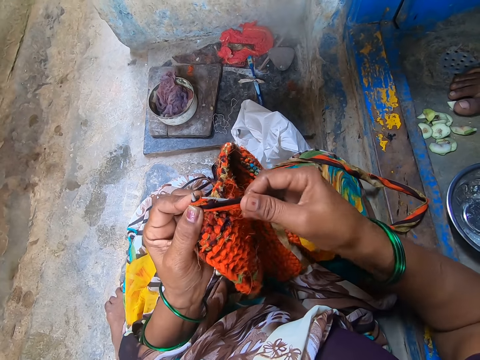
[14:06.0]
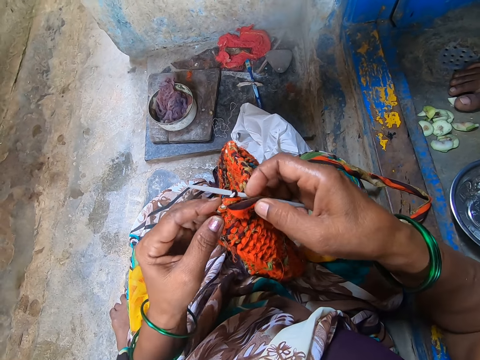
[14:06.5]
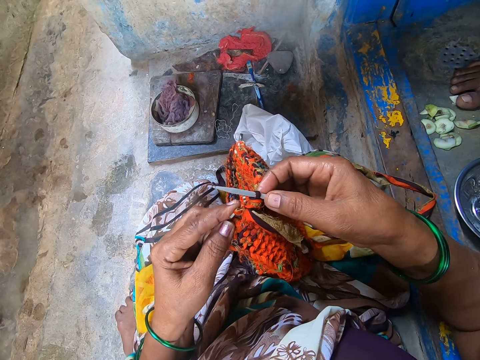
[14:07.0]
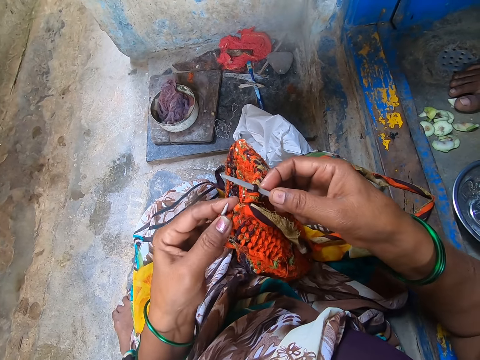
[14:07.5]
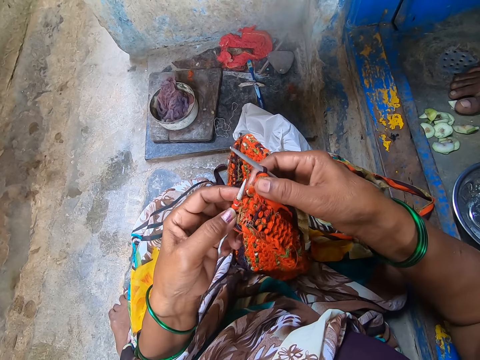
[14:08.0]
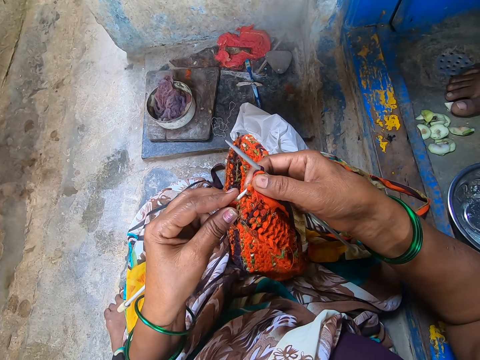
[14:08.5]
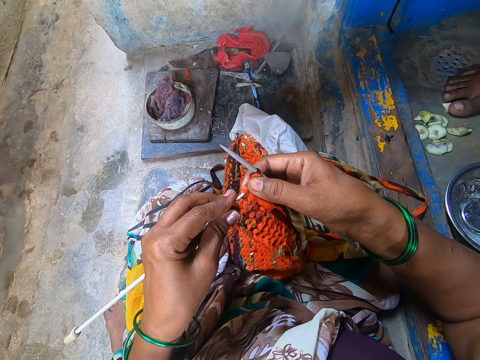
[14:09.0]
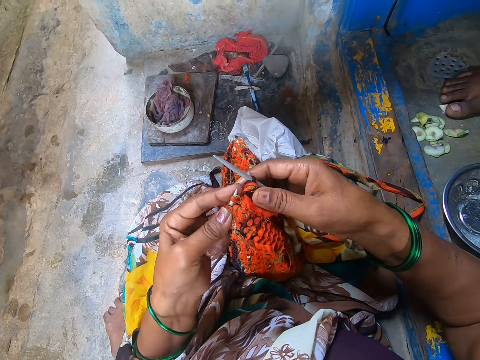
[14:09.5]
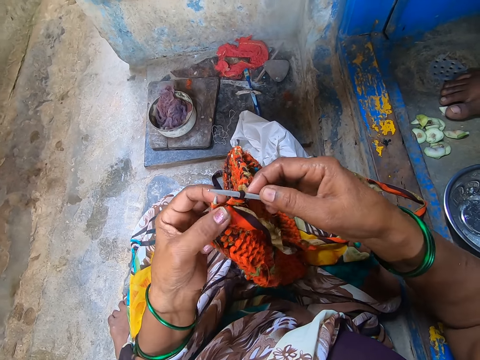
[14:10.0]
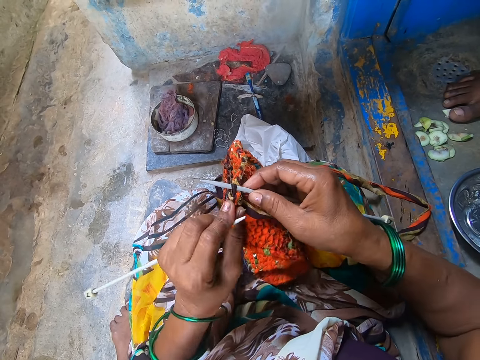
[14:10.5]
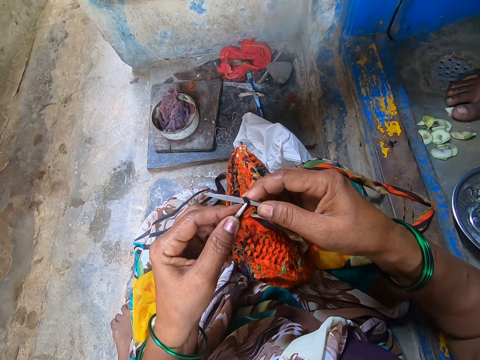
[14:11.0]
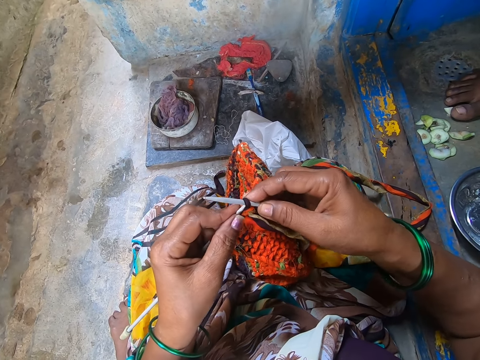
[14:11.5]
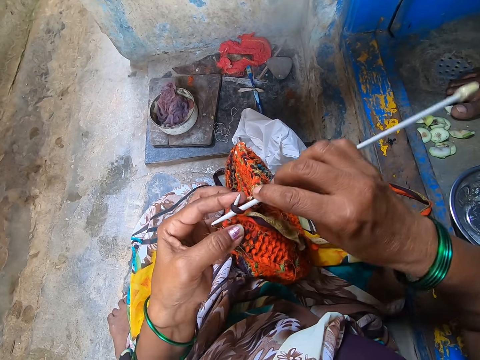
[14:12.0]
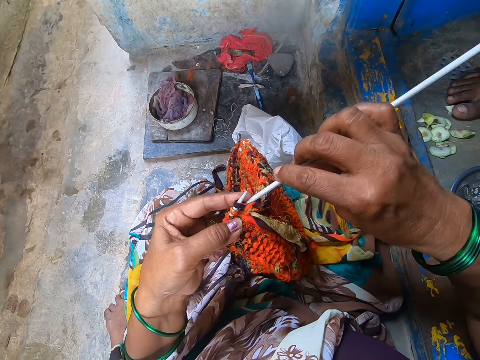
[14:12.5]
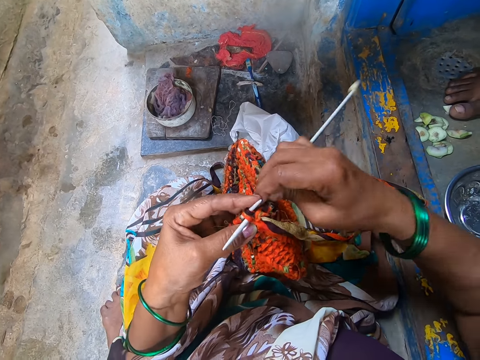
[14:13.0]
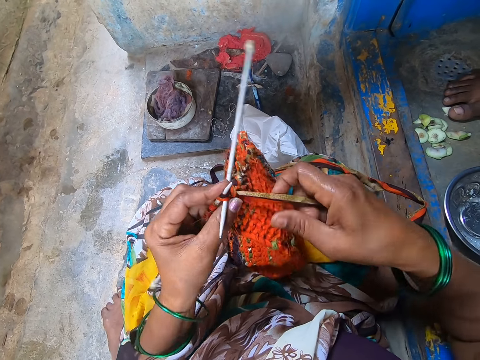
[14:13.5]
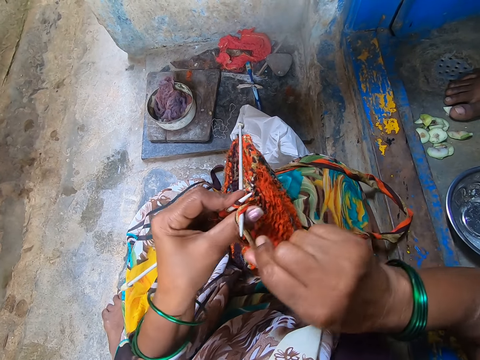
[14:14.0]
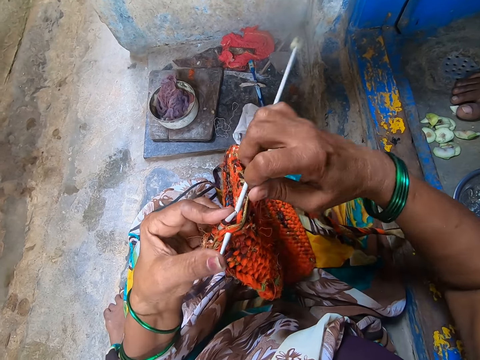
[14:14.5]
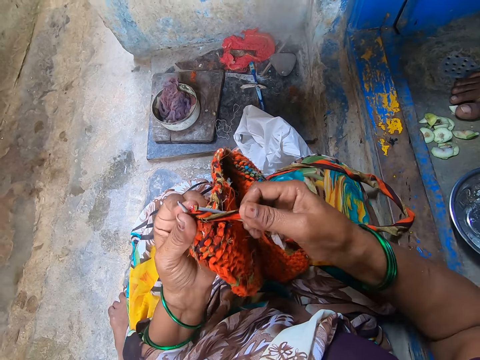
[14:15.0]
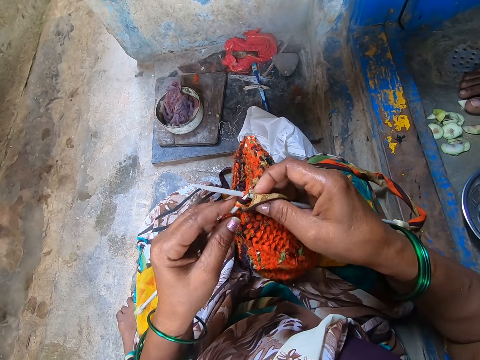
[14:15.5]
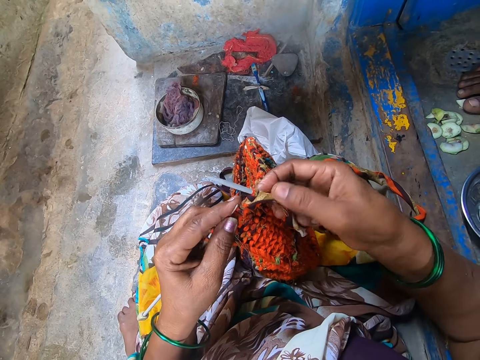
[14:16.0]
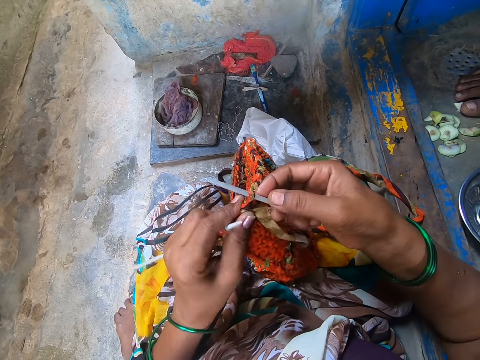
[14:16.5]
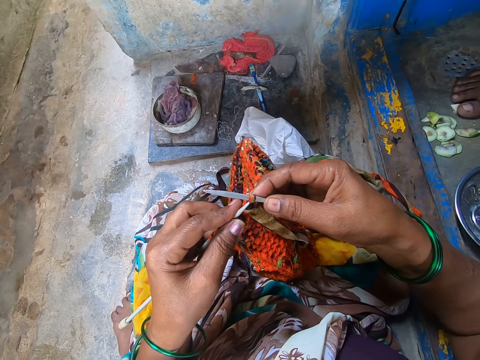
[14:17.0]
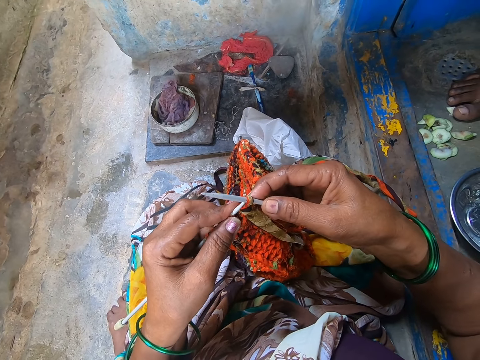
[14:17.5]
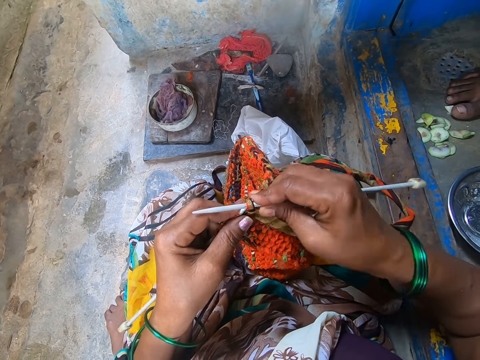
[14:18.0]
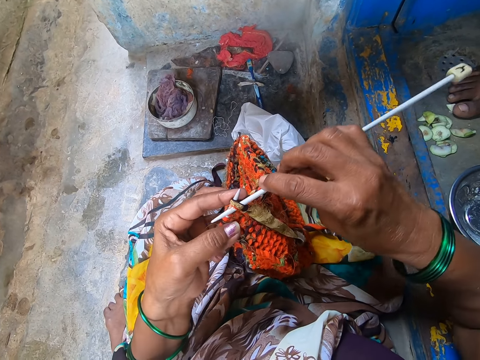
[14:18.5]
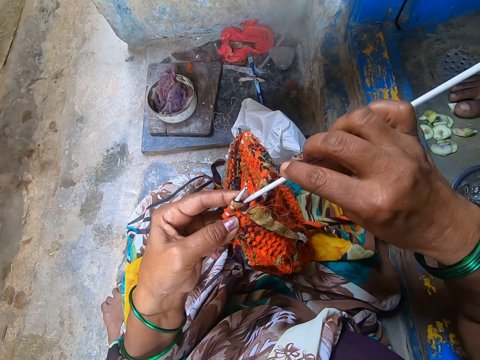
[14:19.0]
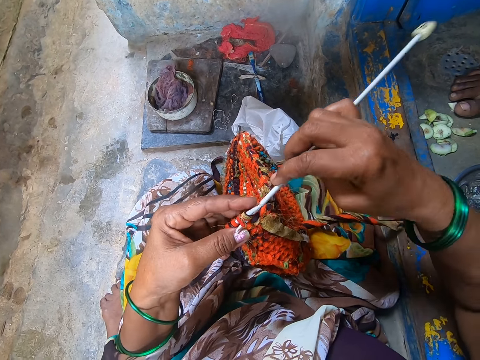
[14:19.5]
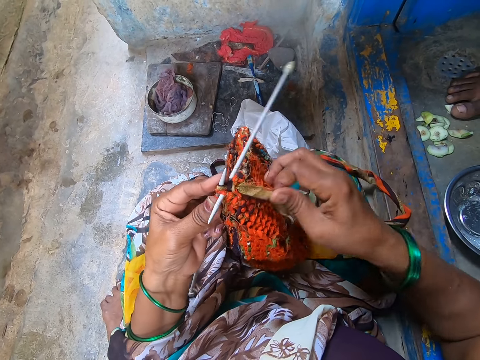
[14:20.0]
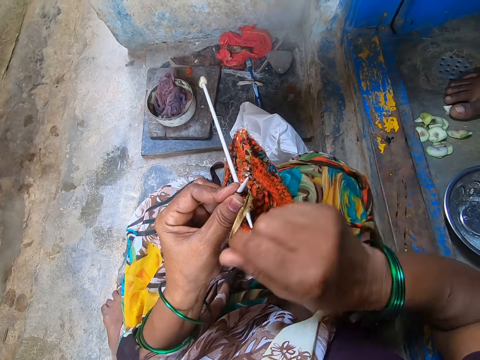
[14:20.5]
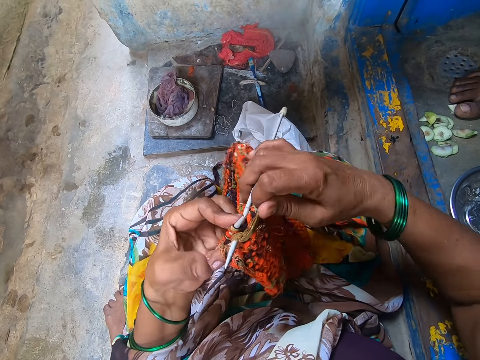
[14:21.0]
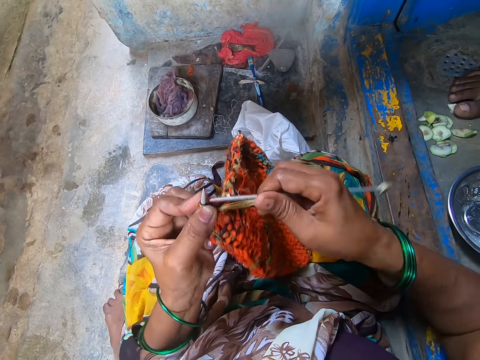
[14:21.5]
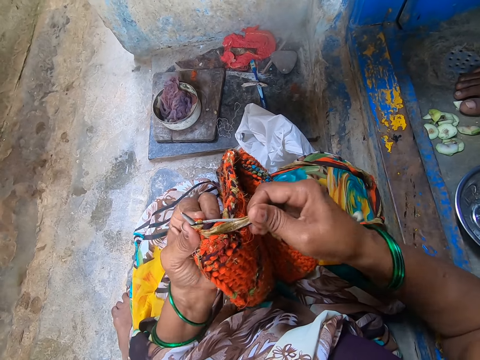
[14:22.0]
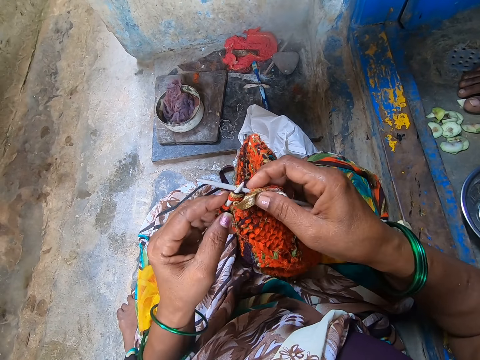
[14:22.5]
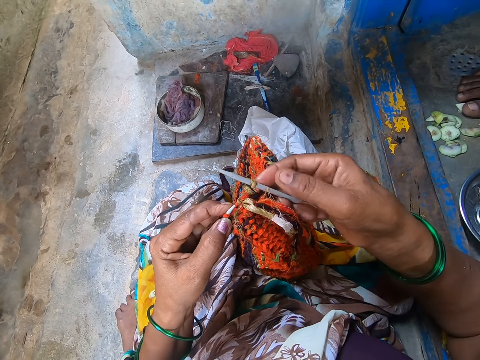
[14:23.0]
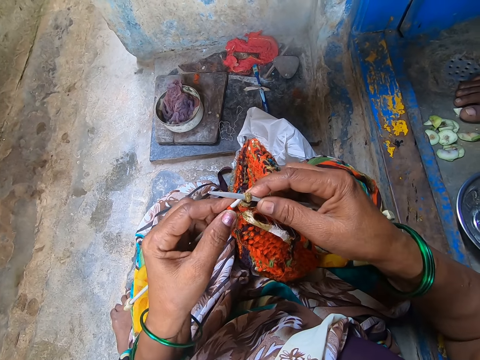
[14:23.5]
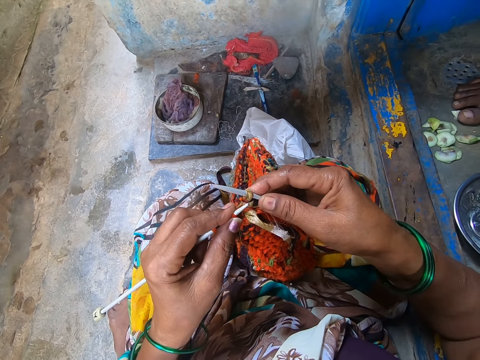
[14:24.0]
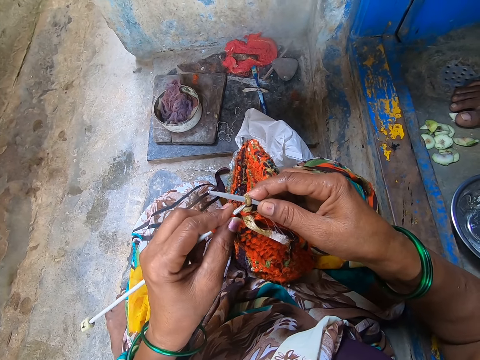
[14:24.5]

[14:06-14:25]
The camera wearer knits a cloth. They hold a yarn in place. They knit the cloth. They hold the yarn in place. They knit the cloth.

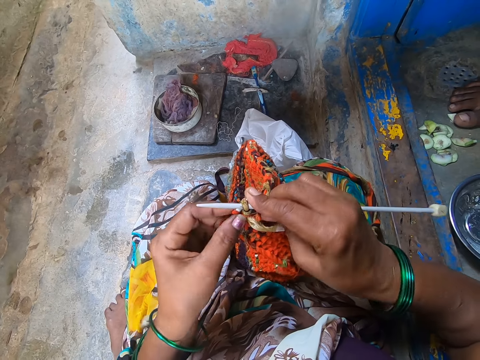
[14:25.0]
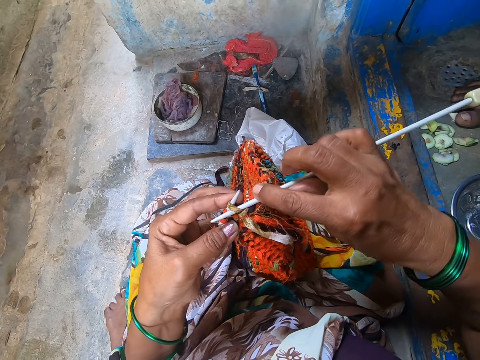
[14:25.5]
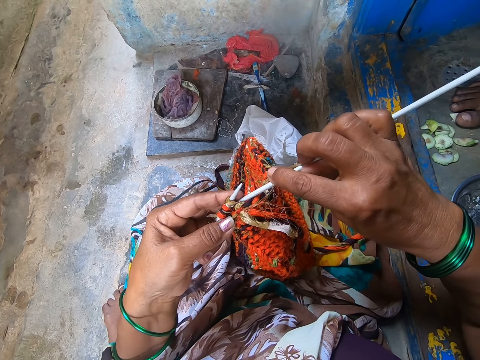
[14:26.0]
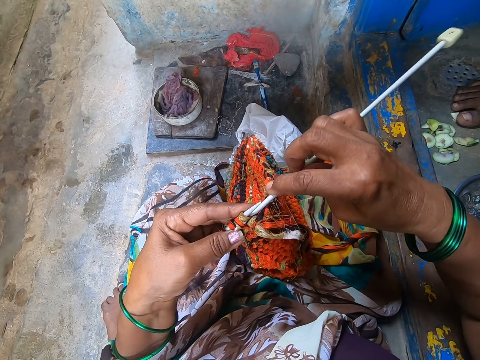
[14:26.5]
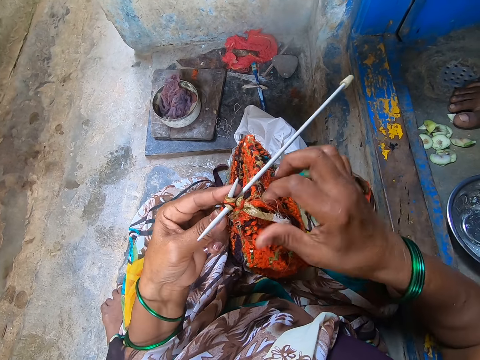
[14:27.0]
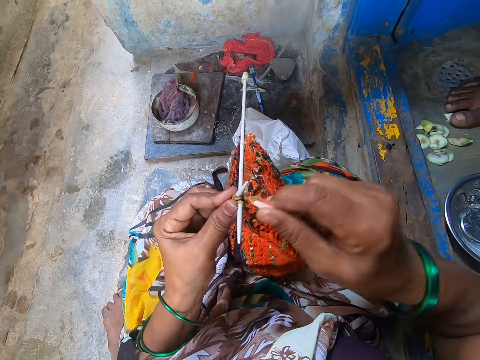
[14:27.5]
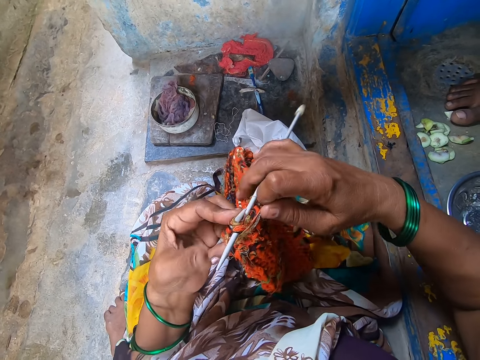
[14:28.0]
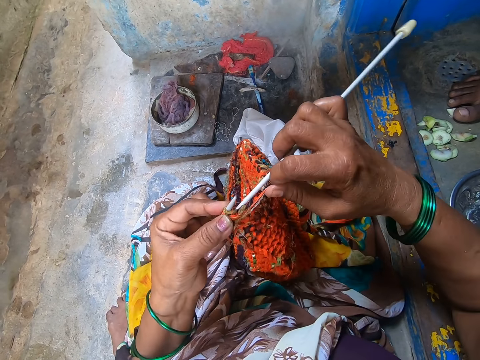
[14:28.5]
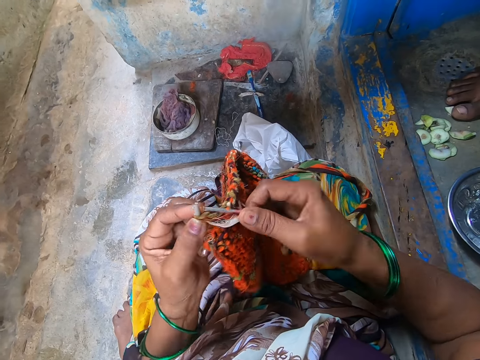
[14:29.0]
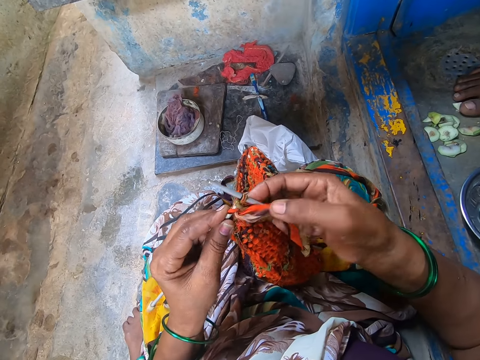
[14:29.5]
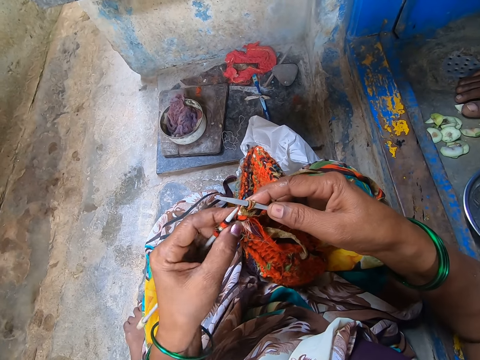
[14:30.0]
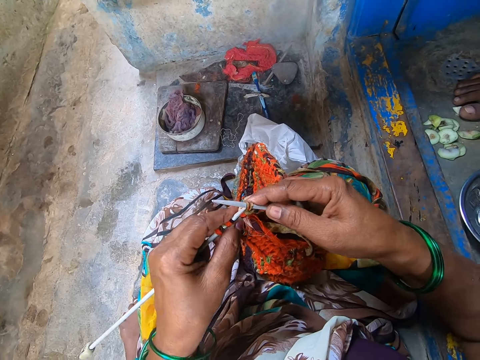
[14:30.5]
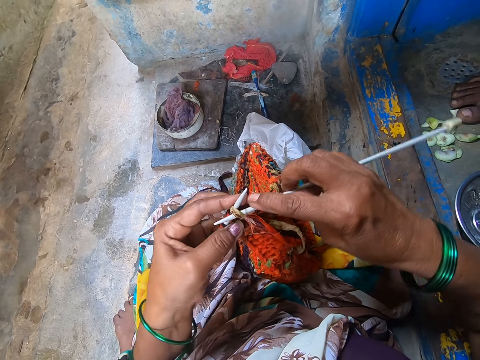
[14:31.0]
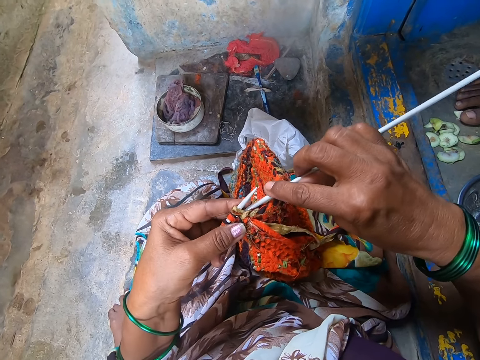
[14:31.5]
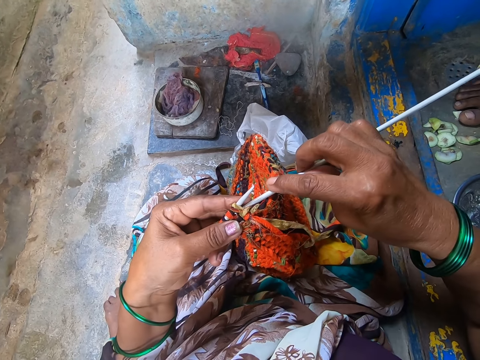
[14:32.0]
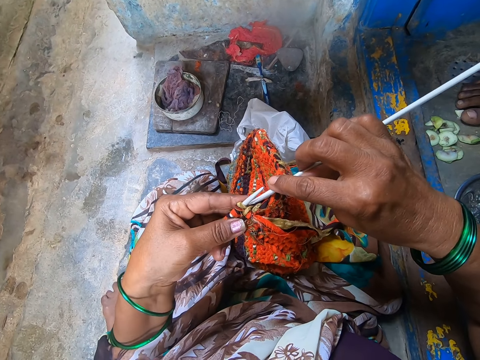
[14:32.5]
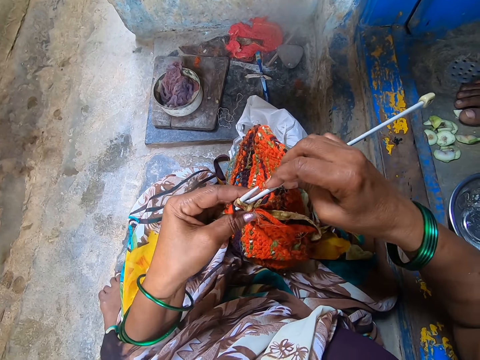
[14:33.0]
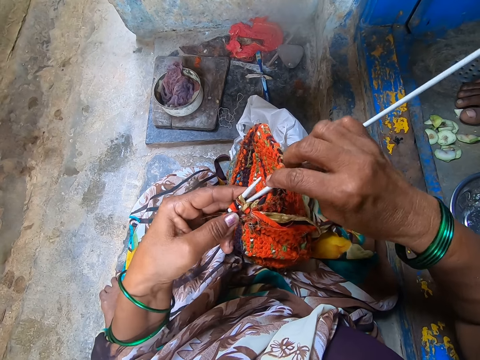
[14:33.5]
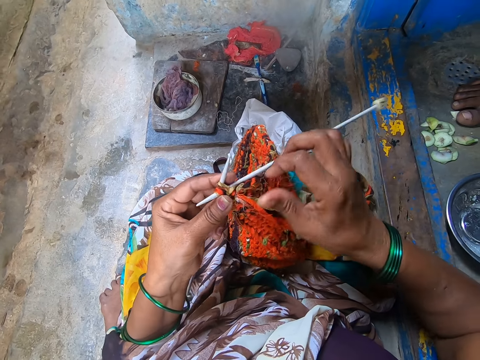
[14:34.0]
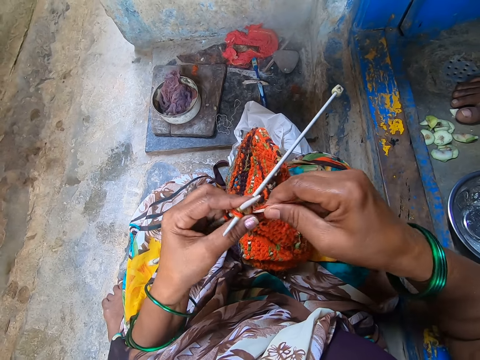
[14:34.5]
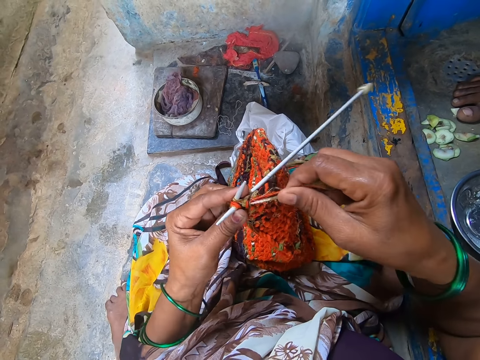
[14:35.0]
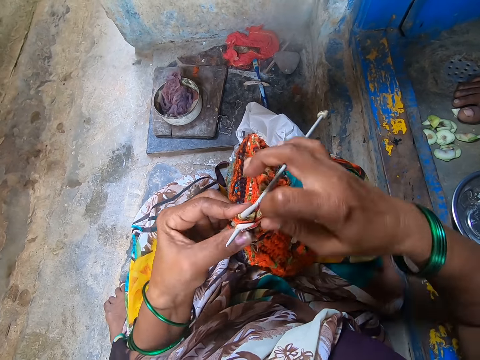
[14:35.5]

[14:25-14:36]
The camera wearer holds a yarn in place. They knit a cloth. They hold the yarn in place.
